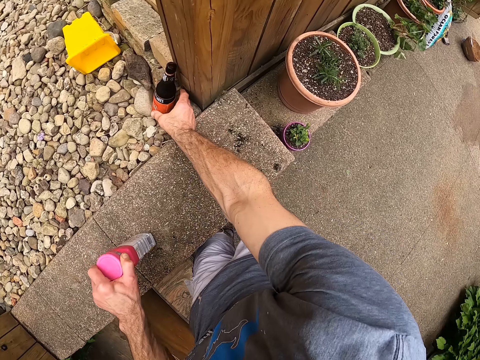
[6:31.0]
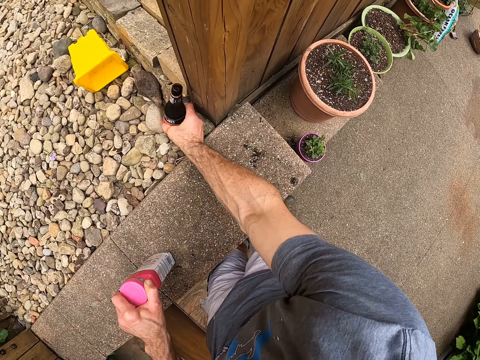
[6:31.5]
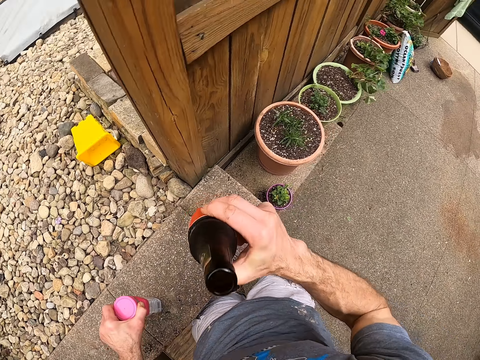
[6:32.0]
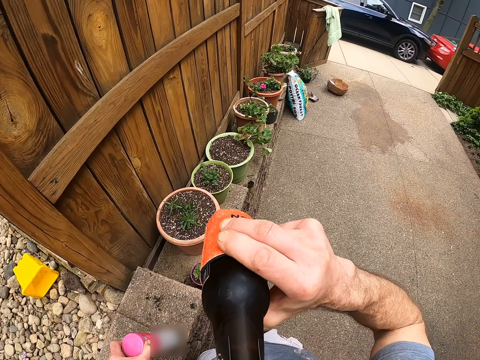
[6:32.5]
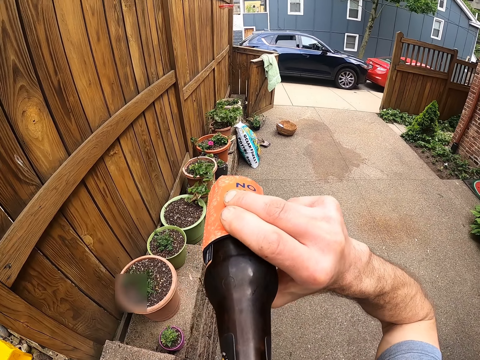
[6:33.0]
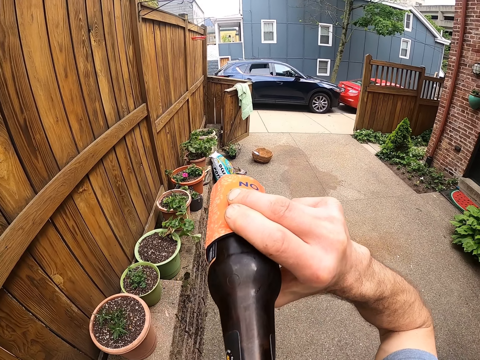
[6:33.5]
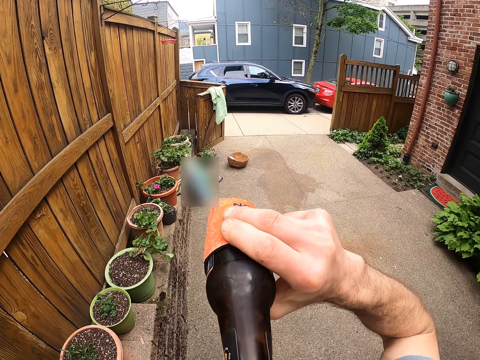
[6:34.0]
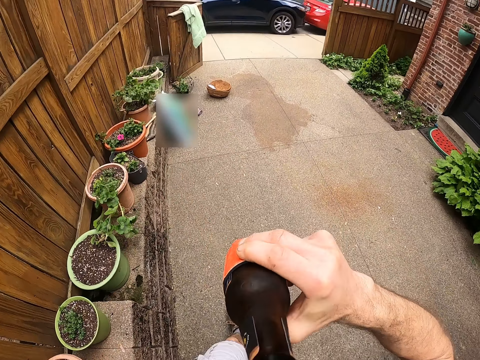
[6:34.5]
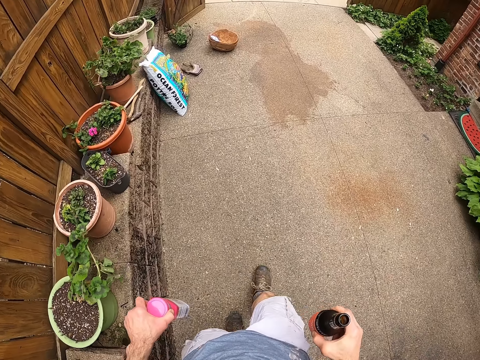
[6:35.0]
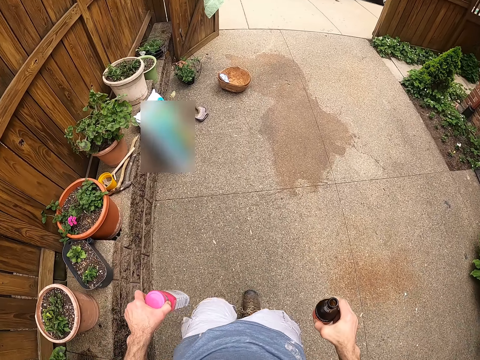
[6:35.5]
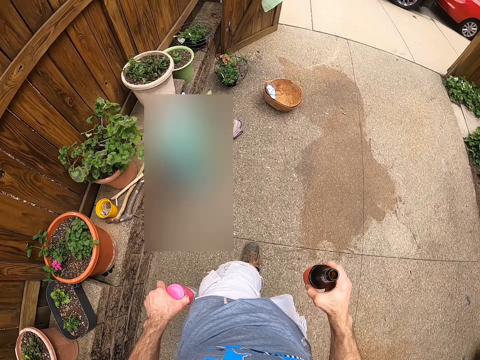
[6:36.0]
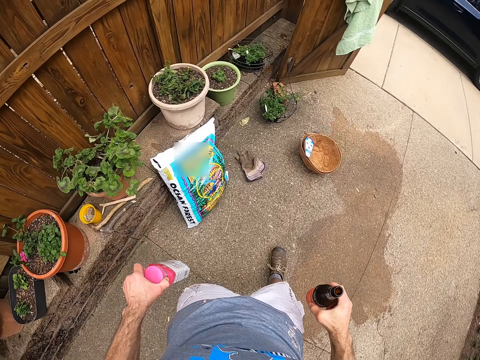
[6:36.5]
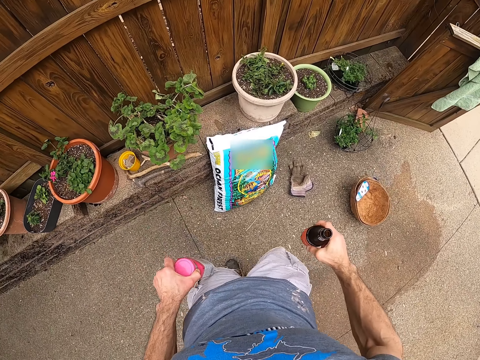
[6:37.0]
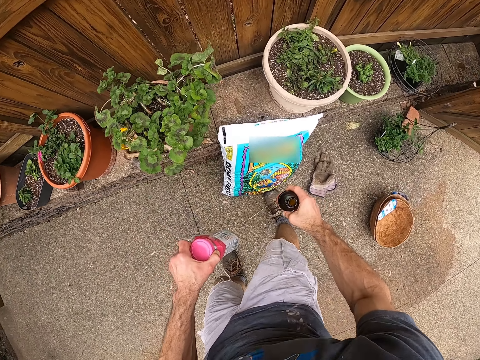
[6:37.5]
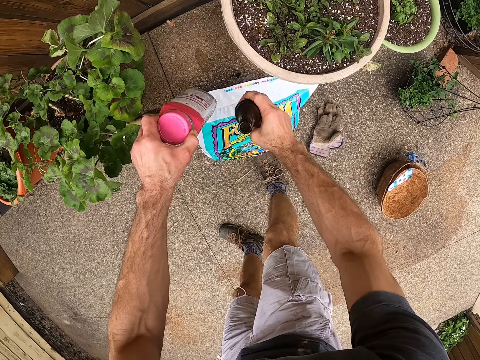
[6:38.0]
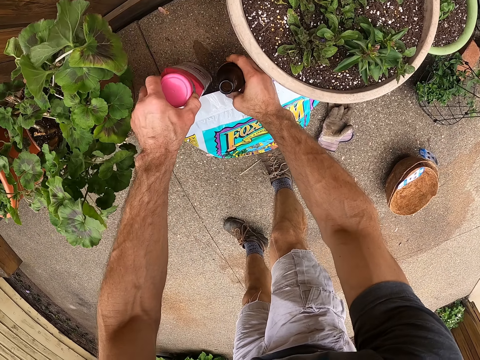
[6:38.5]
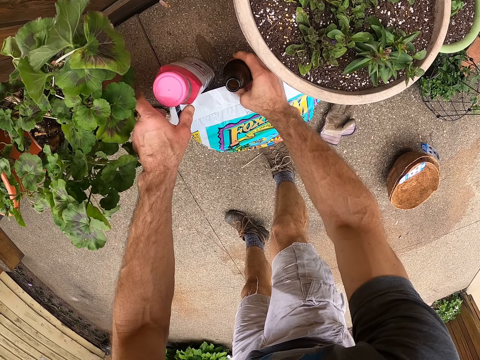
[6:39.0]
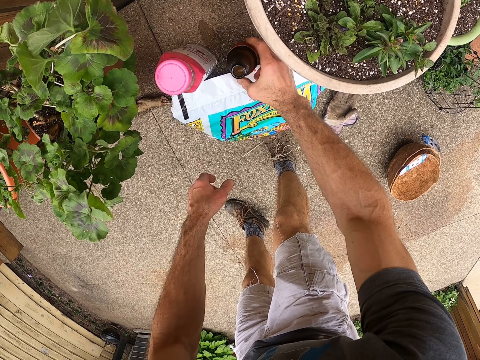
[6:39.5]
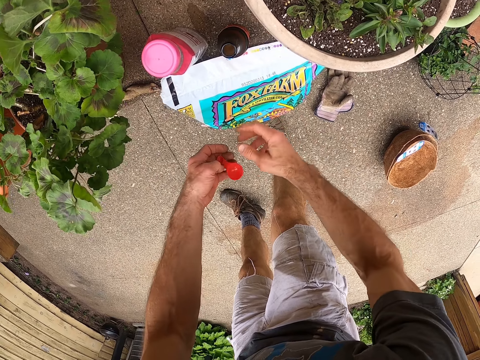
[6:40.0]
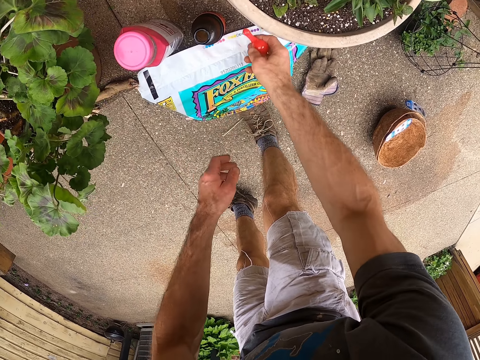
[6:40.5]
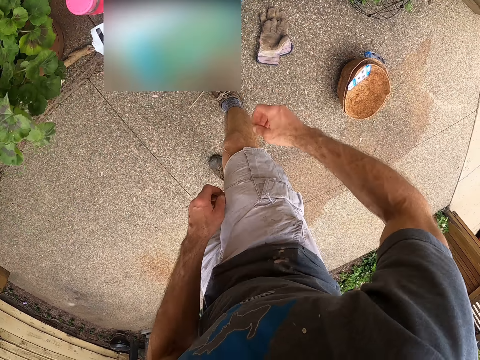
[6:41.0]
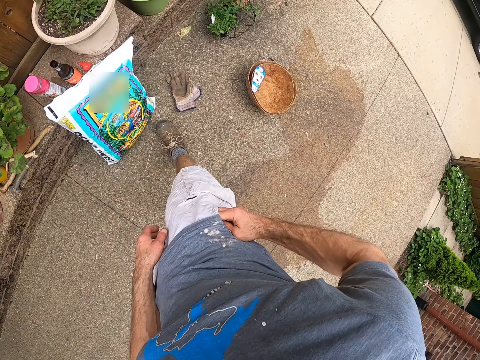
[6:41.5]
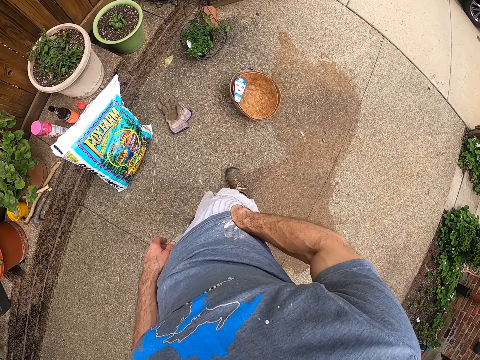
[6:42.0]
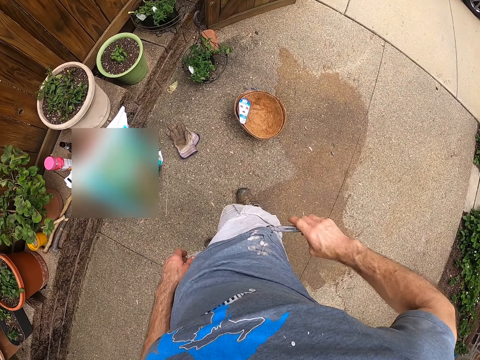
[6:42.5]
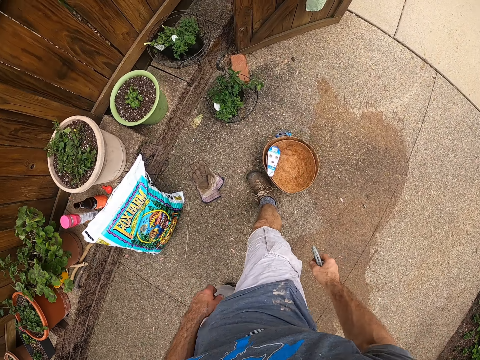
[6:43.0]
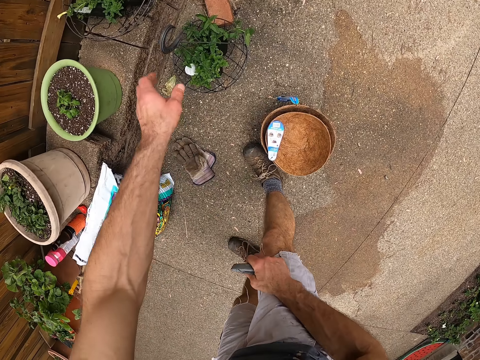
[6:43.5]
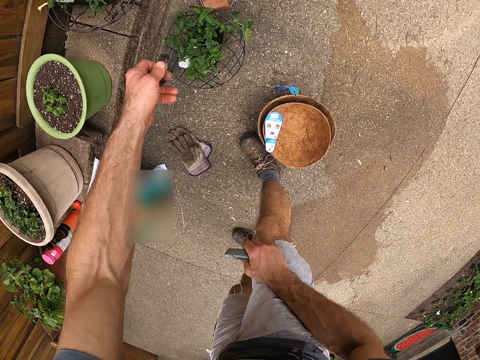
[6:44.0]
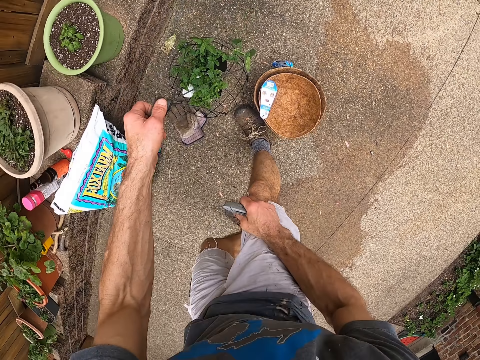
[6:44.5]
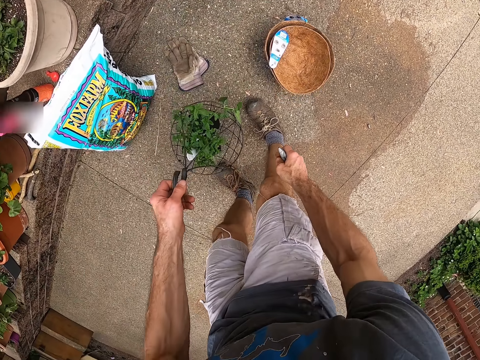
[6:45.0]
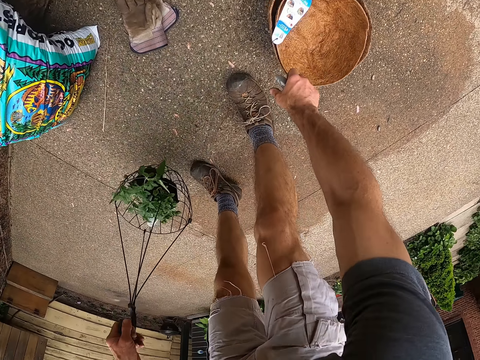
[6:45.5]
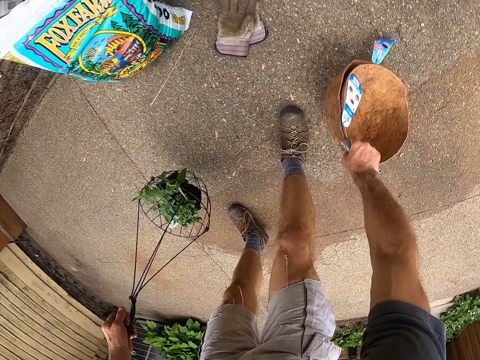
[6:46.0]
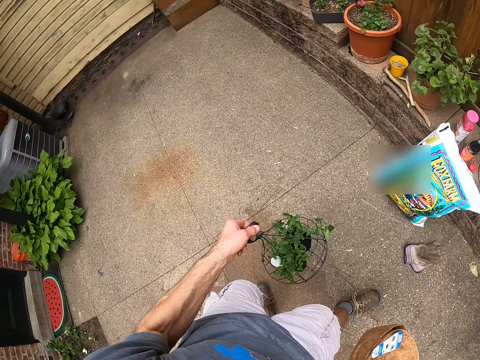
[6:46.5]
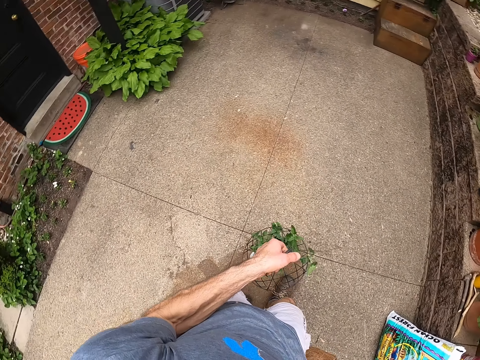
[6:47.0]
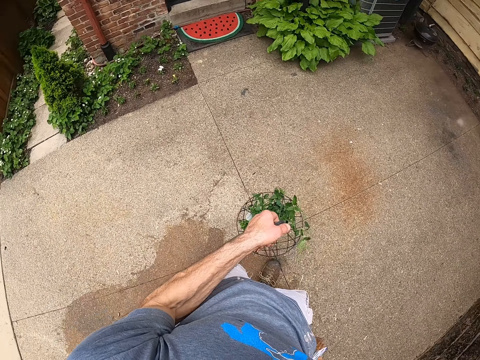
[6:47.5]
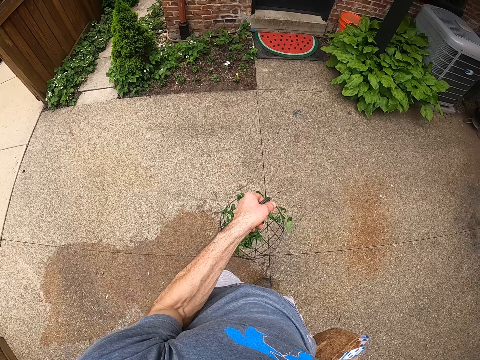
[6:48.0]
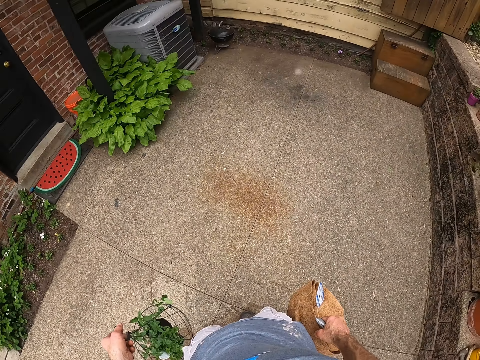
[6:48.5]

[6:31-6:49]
The camera wearer picks up a soda on the ground beside a wooden fence. He drinks the soda. He walks to a flower pot in the nursery house. He places the fertilizer and the soda beside the flower pot. He drops a measuring spoon or bottle cap beside the flower pot. He brings out a retractable knife from his shorts. He takes a plant hanger on the floor. He takes two raffia pots on the floor. He looks around.

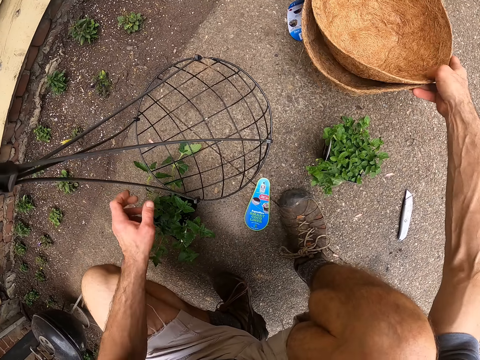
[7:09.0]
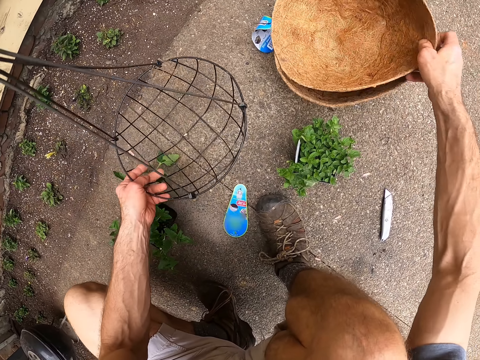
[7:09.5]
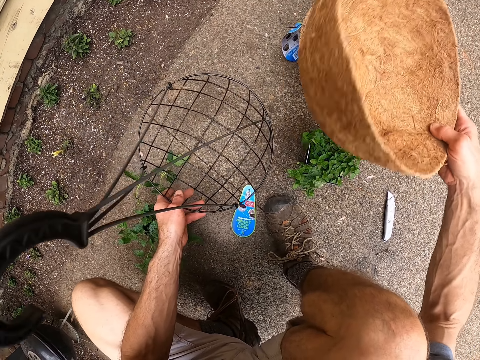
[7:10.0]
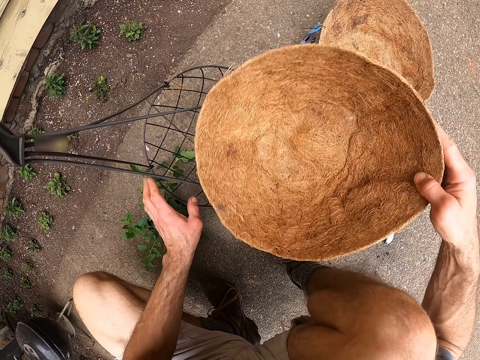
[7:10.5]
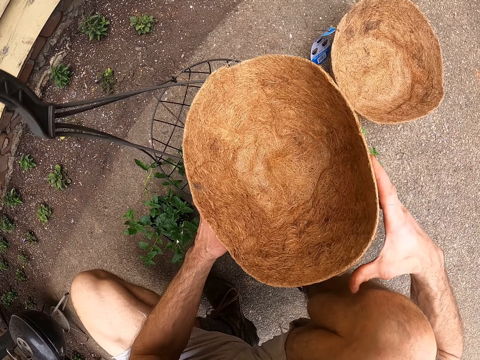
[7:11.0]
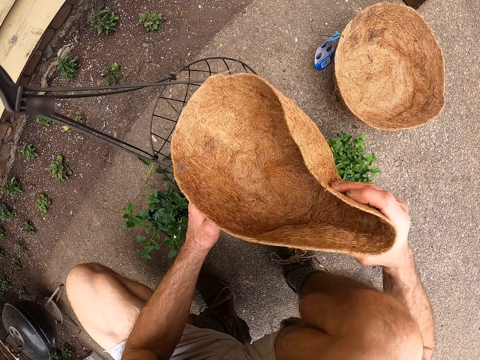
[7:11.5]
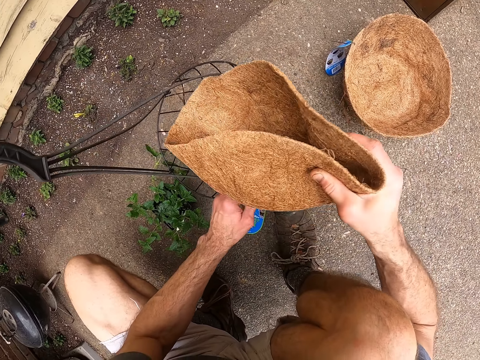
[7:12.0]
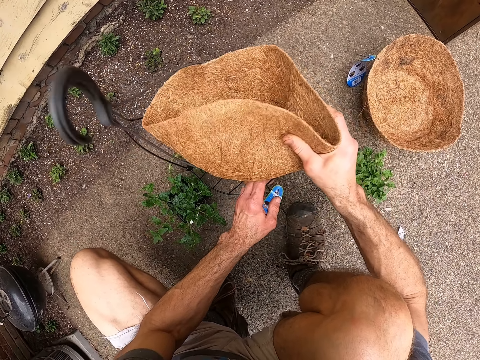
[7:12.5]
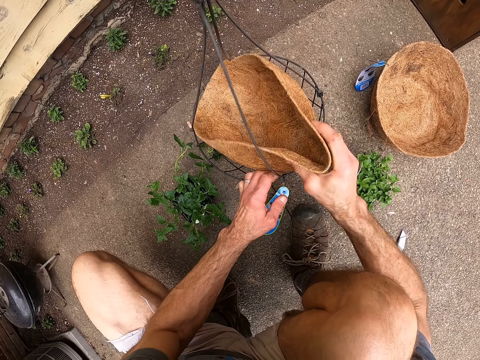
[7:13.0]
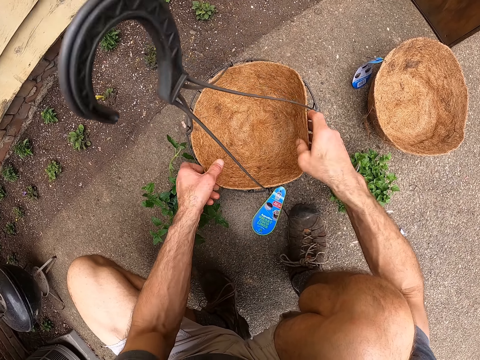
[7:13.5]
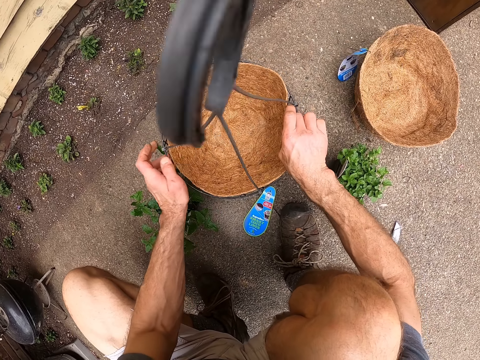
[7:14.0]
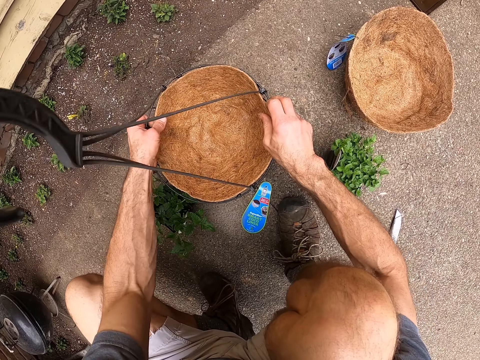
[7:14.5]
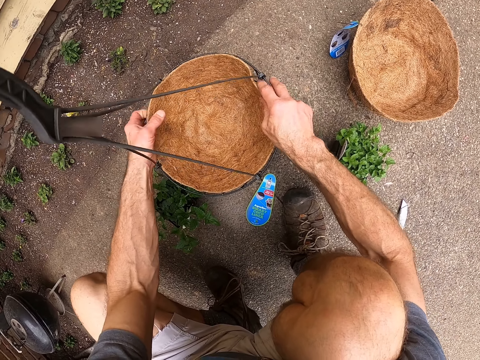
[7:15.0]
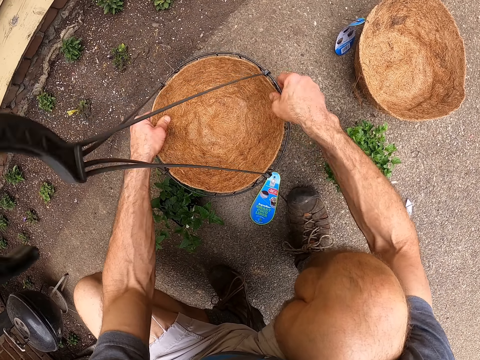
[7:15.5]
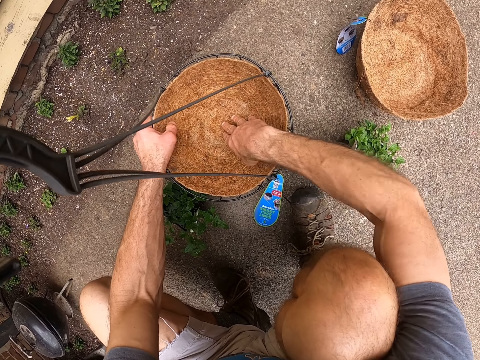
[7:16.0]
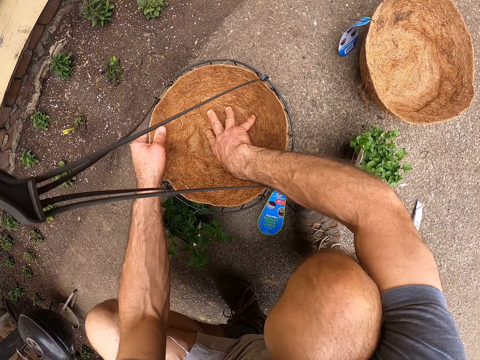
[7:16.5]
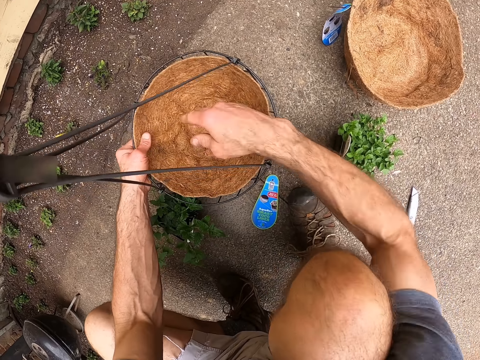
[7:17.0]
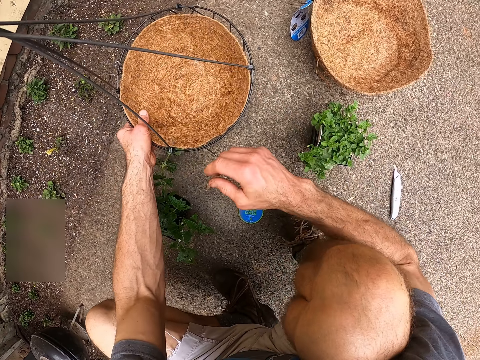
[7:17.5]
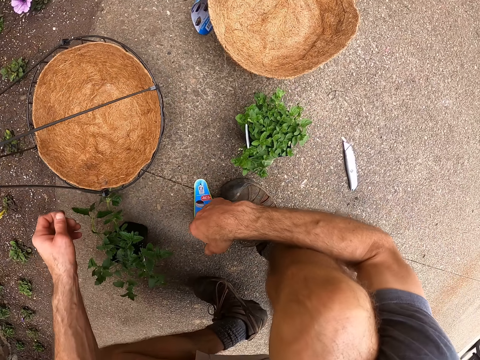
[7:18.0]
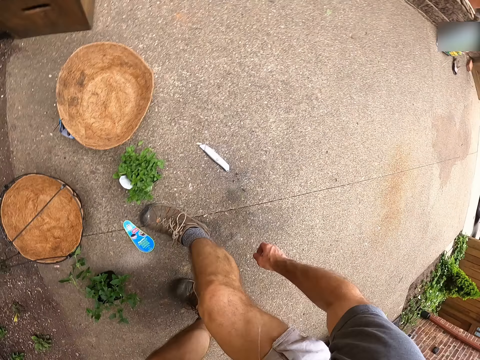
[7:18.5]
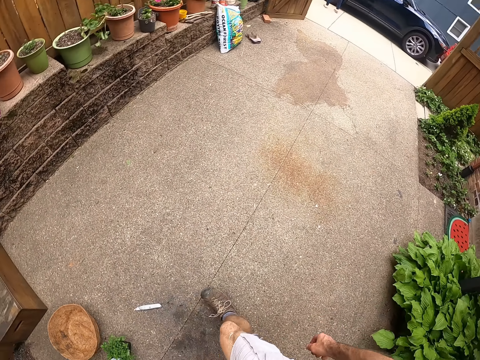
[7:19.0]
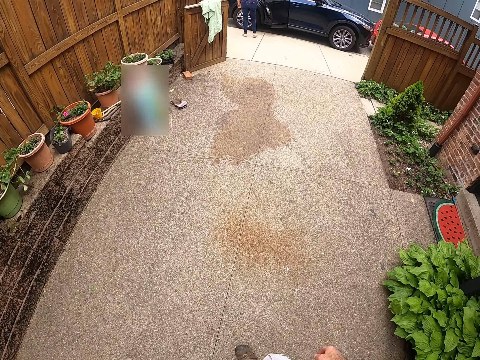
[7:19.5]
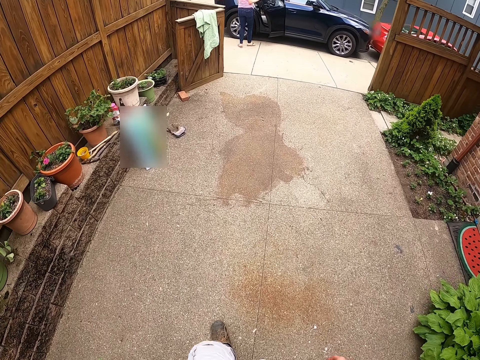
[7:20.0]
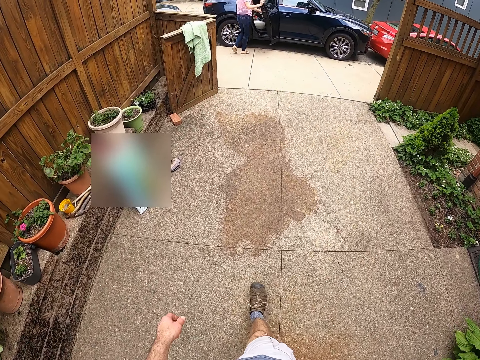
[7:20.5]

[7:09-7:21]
The camera wearer takes one of the raffia pots on the floor. They put the pot in the plant hanger. They walk around the backyard to the wooden fence.
